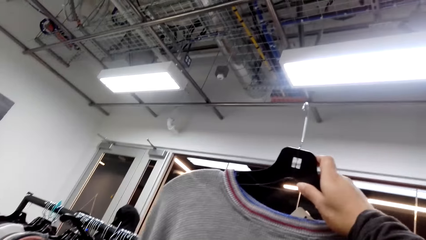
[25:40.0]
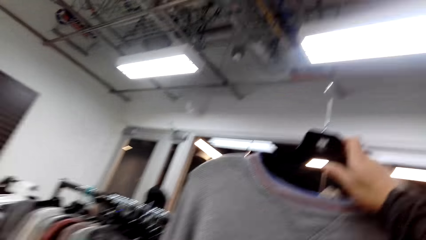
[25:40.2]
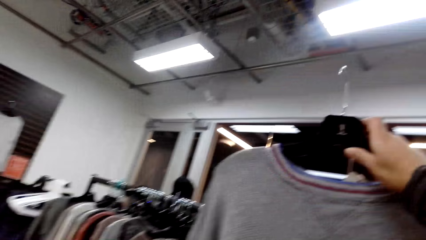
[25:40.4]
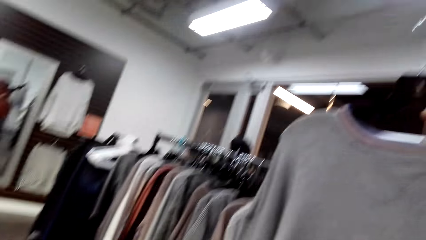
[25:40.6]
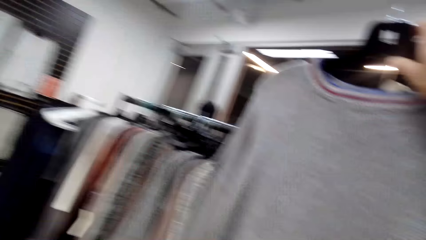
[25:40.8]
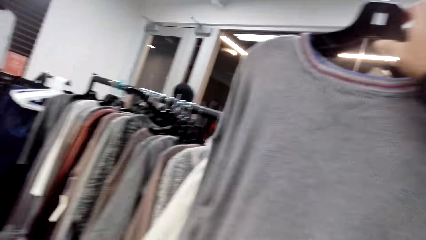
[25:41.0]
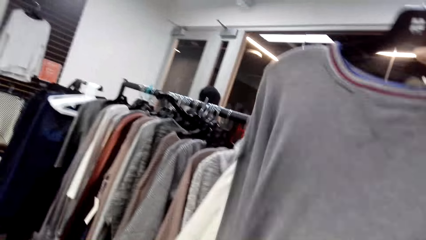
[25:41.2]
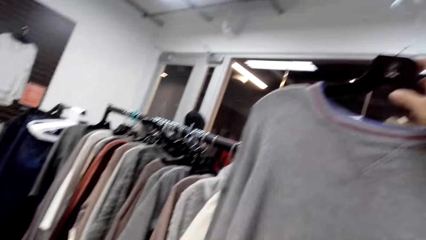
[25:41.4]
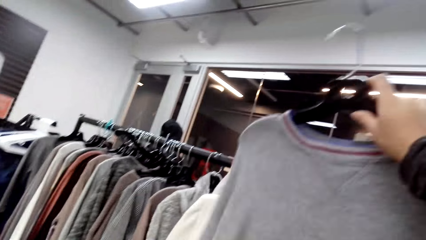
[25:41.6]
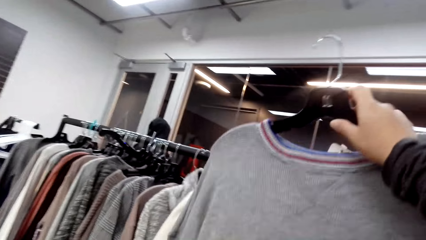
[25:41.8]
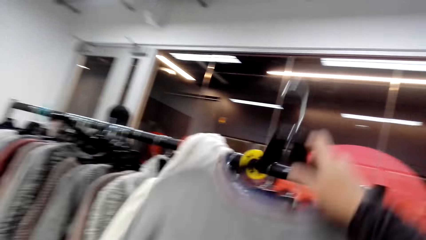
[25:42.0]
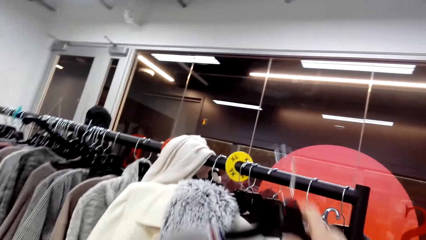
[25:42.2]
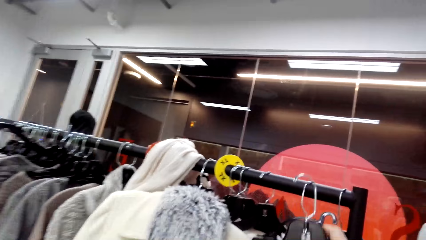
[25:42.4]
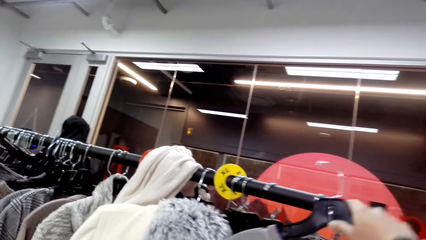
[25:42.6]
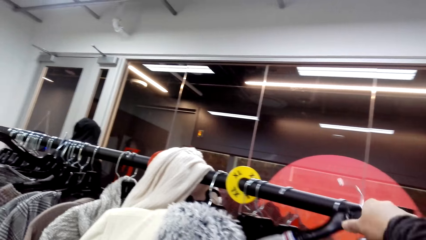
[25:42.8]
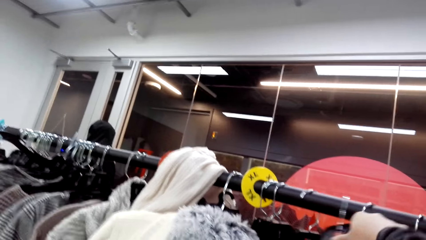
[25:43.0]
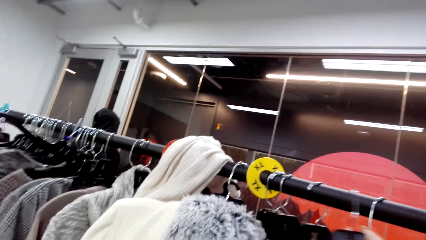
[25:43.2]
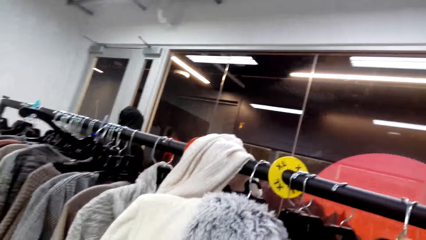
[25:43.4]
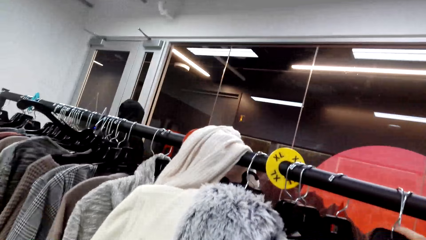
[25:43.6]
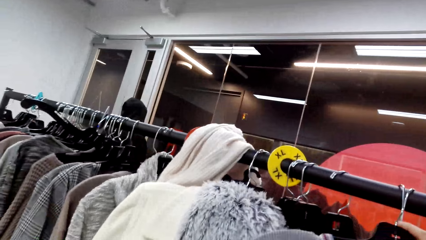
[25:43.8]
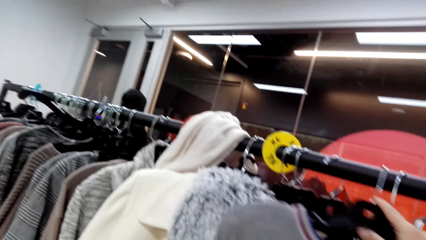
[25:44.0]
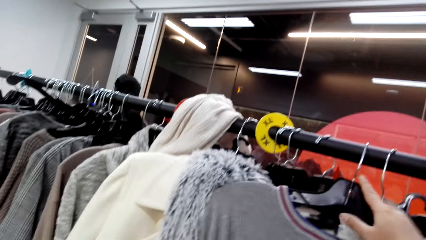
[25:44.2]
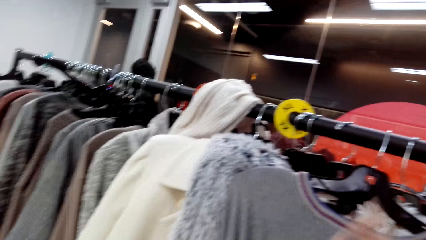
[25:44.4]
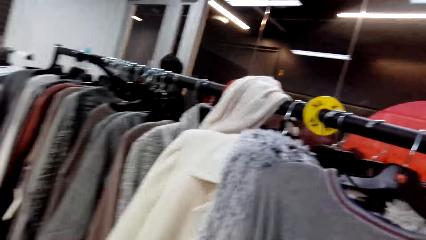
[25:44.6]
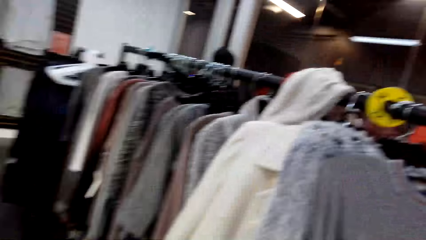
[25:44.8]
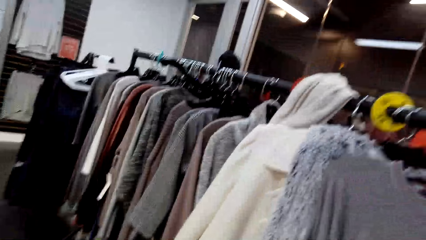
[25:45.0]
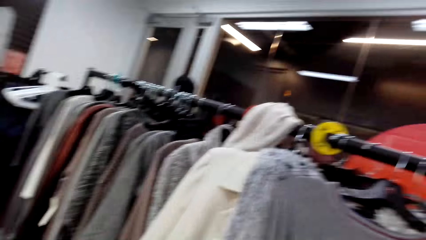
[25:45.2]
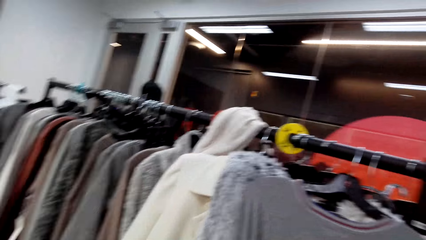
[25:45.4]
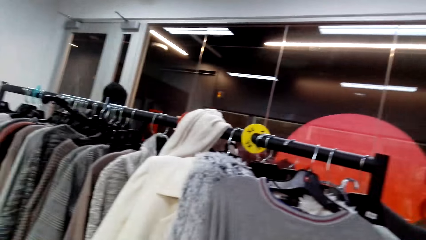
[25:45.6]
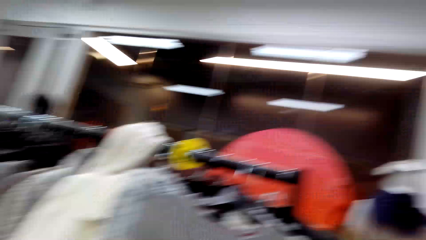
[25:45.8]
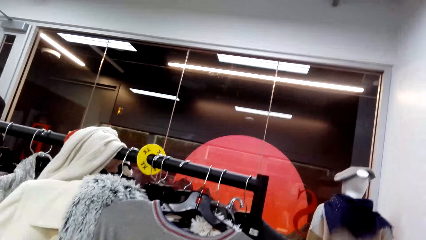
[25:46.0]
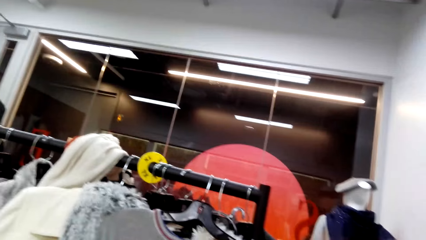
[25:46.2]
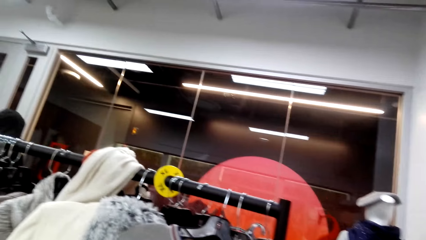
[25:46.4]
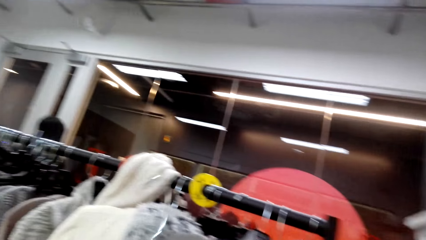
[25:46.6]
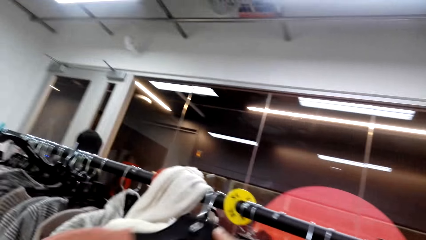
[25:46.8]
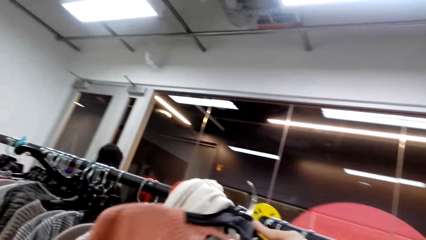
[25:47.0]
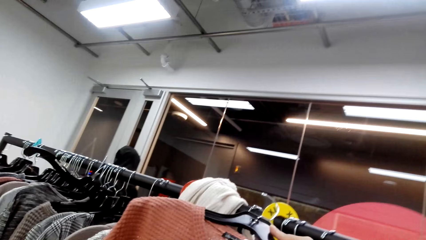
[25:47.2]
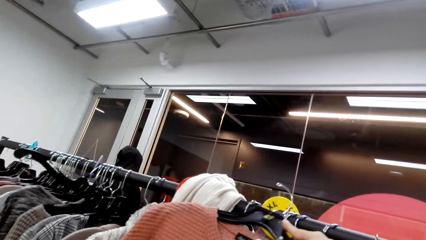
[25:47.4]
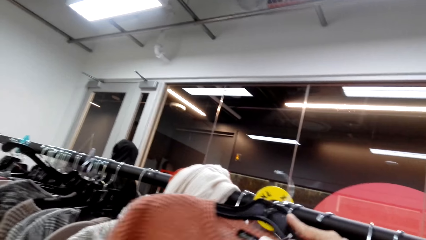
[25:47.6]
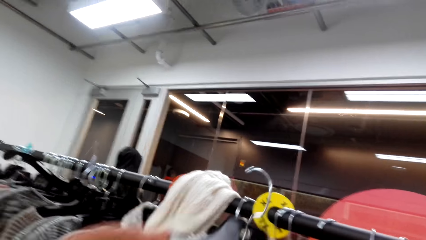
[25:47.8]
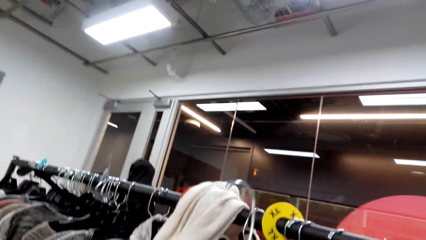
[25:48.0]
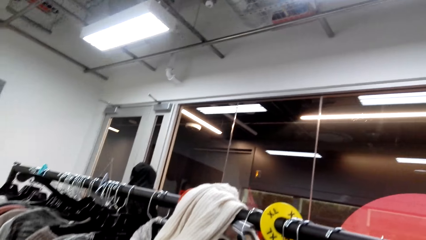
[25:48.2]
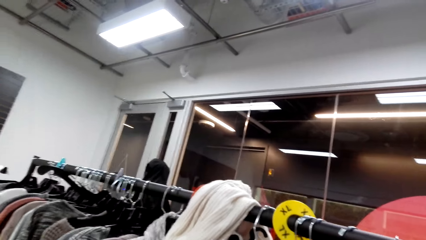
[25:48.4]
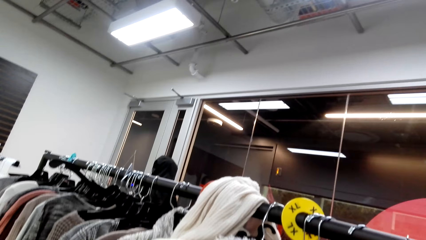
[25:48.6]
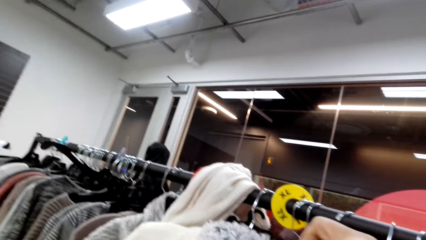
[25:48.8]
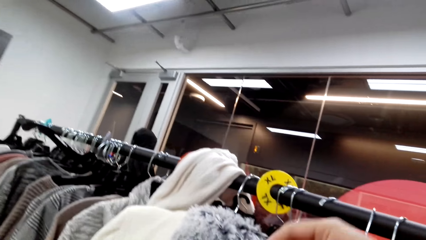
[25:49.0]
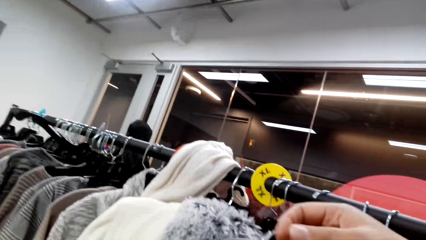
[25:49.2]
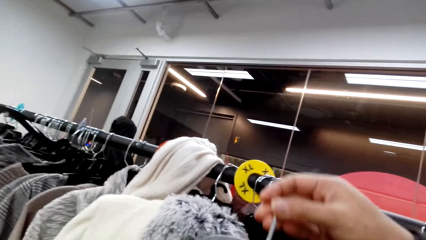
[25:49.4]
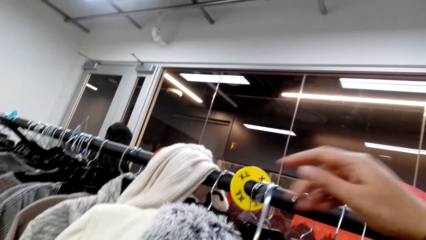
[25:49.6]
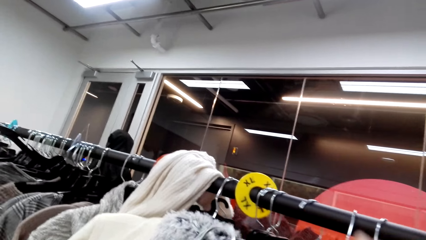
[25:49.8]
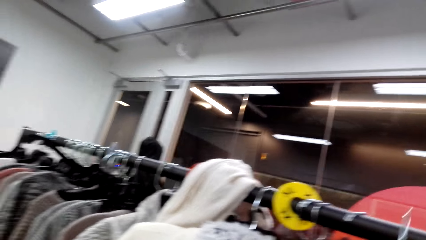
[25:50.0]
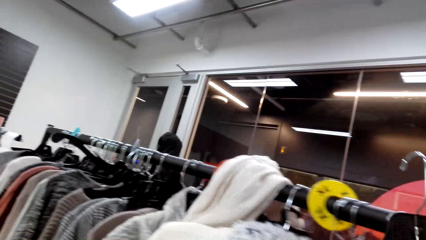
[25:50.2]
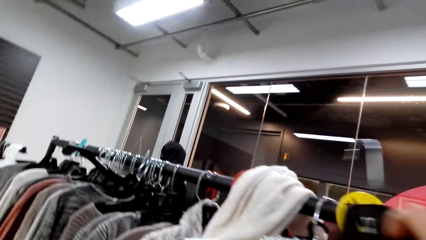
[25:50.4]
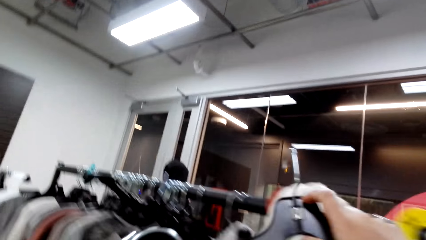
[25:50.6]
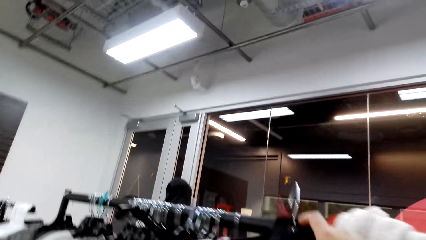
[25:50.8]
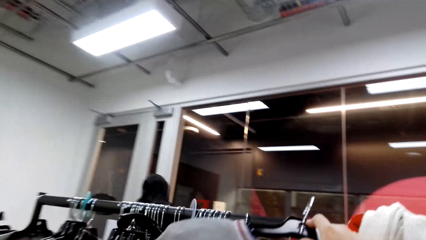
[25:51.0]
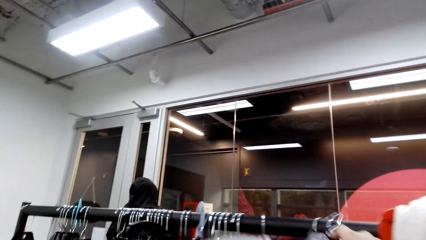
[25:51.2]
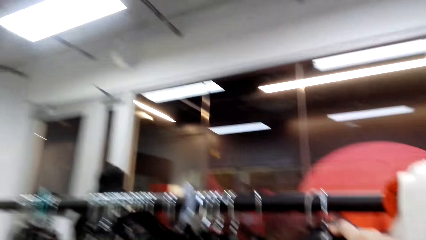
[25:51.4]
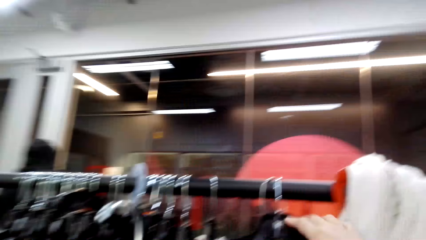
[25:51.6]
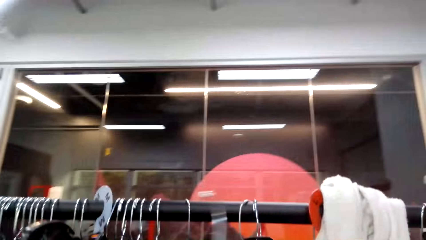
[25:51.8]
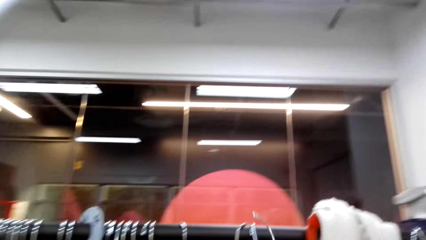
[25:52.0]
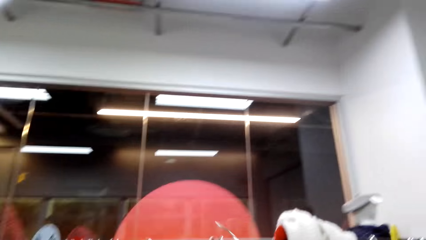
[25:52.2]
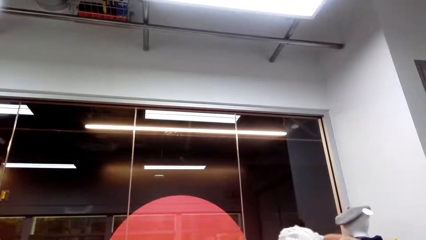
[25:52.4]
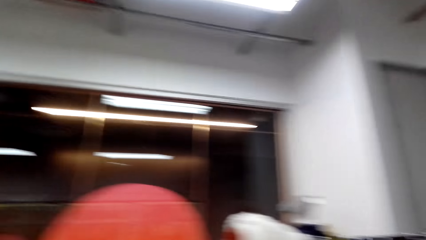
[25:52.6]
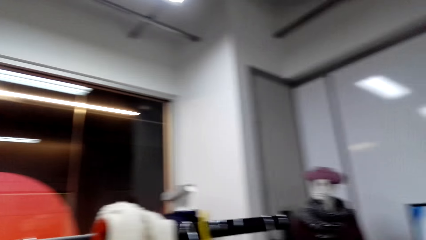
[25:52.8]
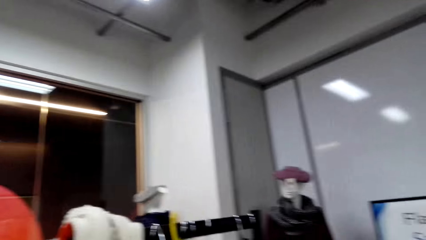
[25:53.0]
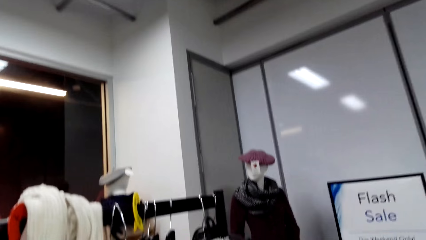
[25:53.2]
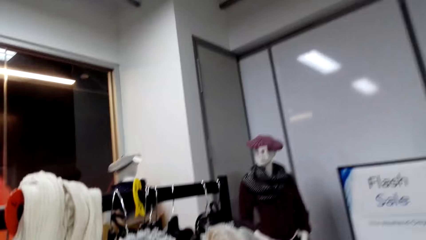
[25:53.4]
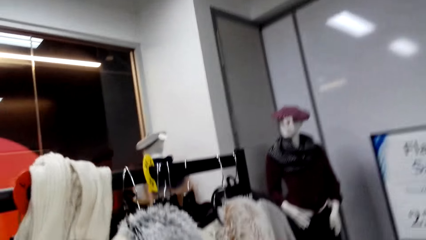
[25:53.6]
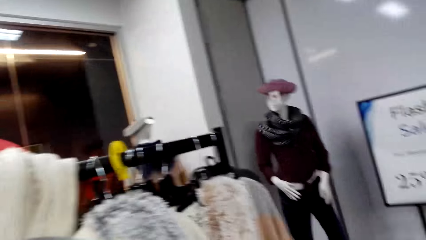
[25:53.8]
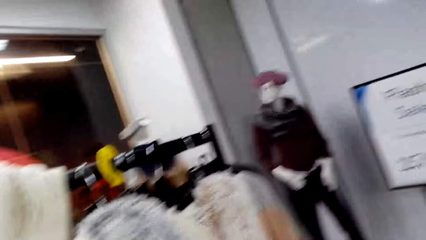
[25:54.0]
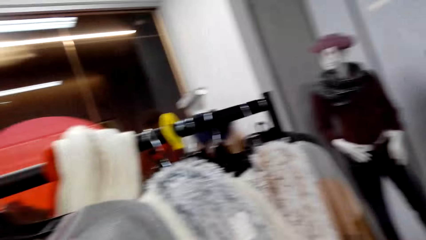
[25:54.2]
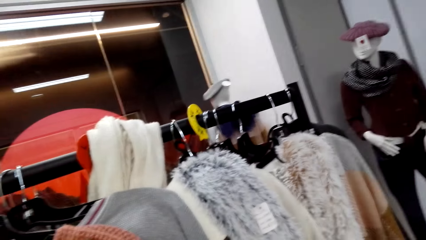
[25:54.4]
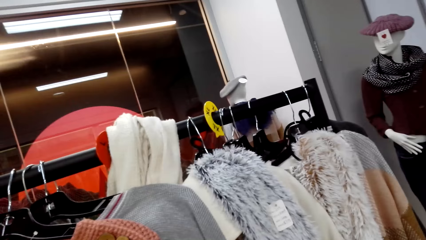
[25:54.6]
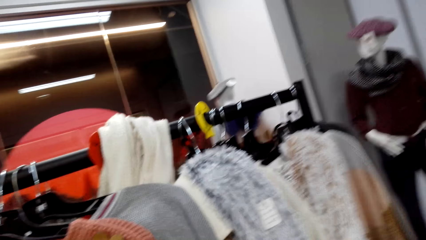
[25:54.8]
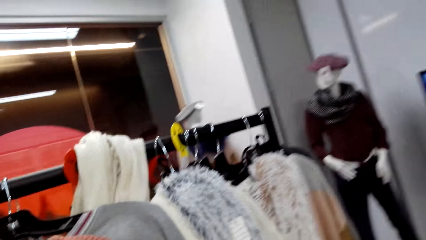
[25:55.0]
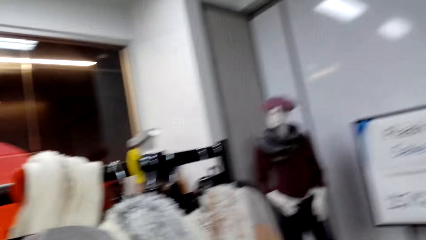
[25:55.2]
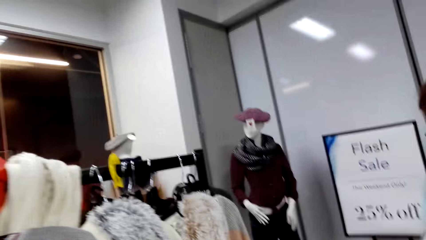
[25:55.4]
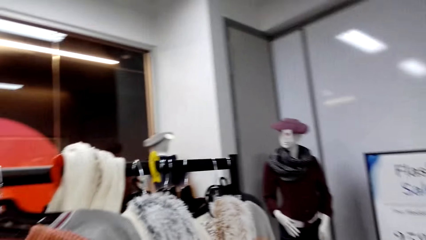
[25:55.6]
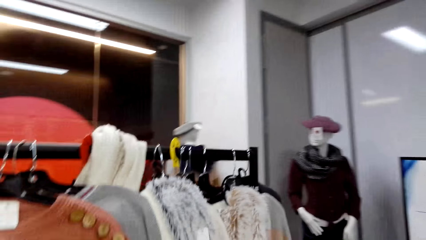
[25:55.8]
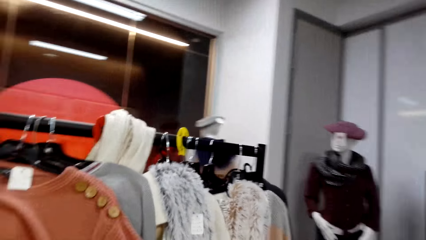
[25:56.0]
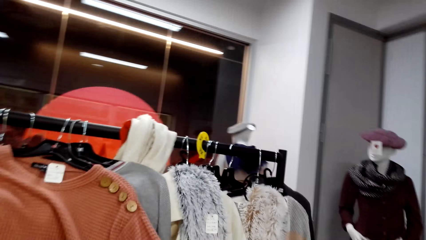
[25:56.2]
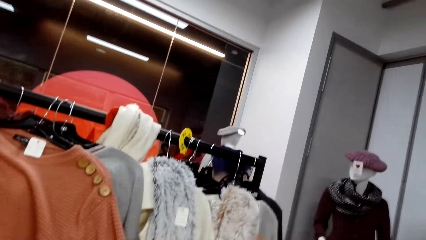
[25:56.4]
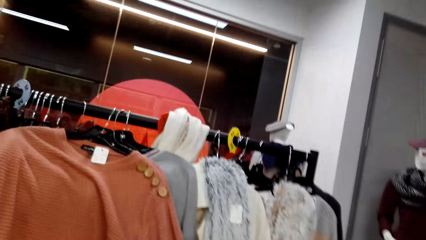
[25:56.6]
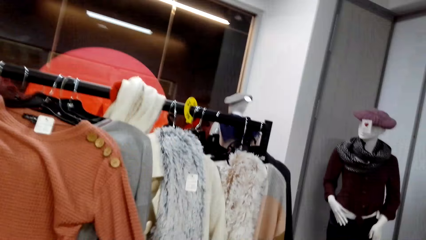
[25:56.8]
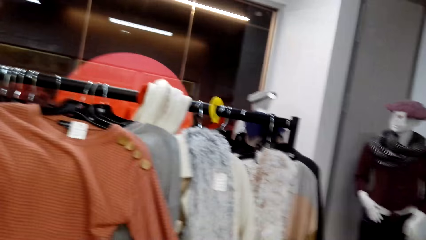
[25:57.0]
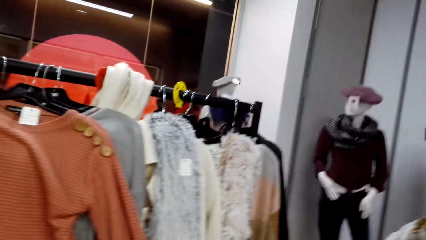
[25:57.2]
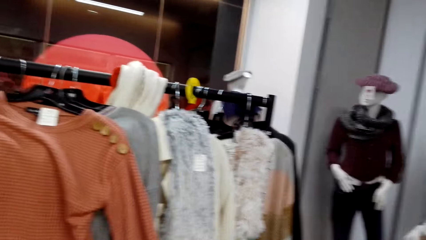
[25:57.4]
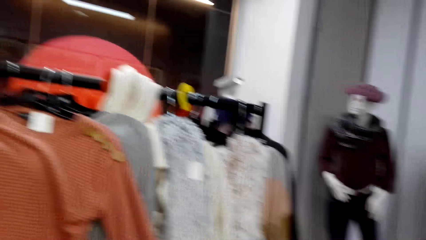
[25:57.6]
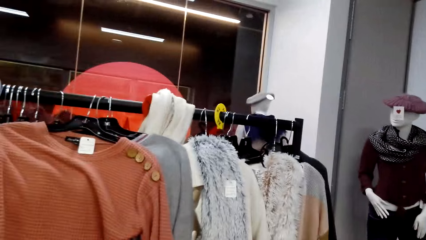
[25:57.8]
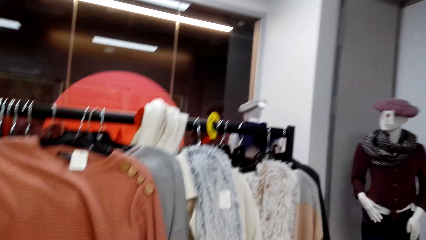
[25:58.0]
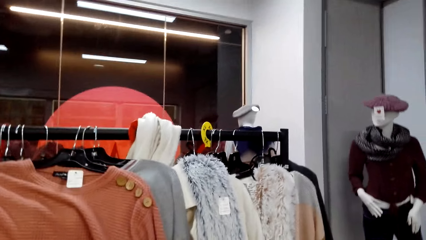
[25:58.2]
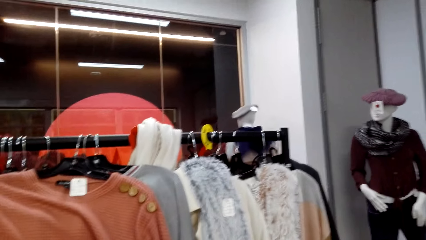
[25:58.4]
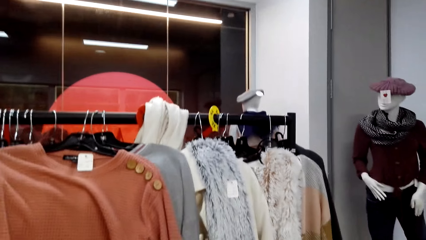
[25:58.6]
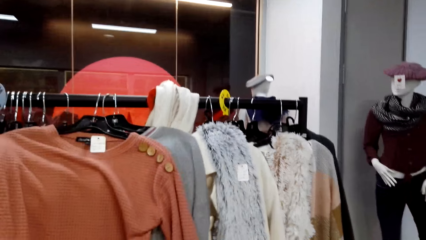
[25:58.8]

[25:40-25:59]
The camera wearer hangs the hanger with the sweater top on the stand. They walk forward. They walk forward again. They hang the hanger with the sweater top on the stand and turn right. They look around the clothing shop. They move right and look at the sweater tops.
